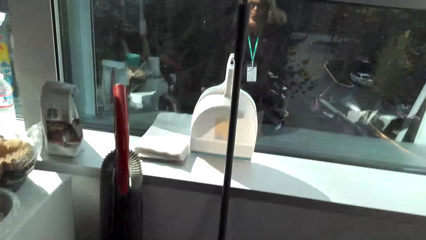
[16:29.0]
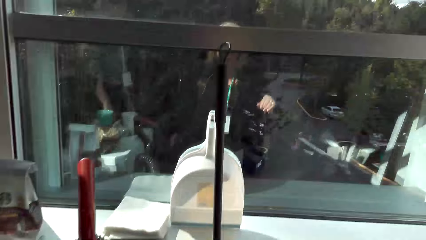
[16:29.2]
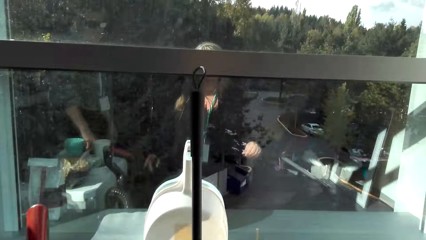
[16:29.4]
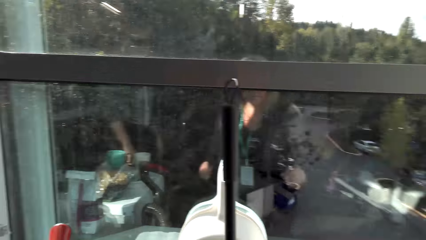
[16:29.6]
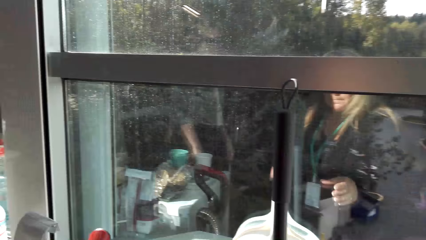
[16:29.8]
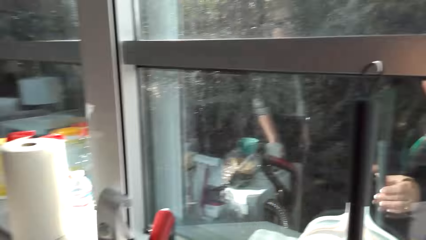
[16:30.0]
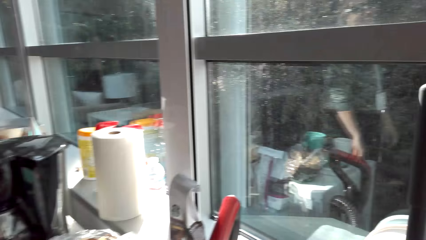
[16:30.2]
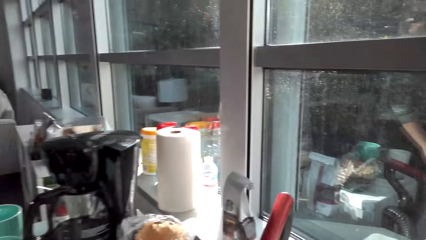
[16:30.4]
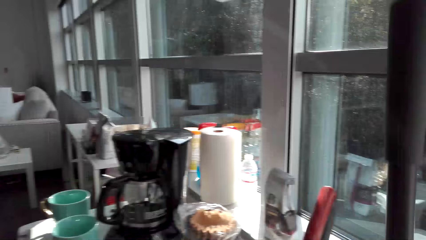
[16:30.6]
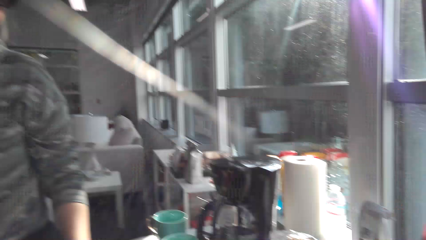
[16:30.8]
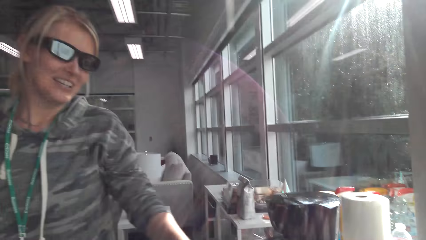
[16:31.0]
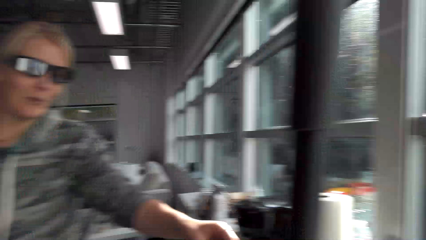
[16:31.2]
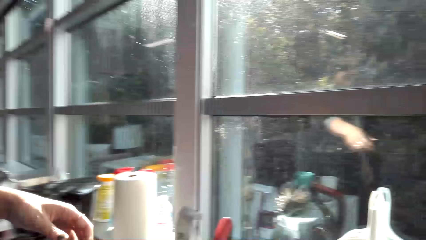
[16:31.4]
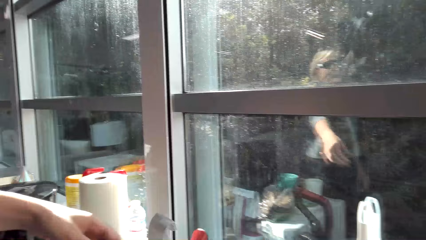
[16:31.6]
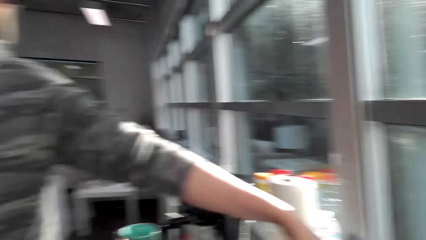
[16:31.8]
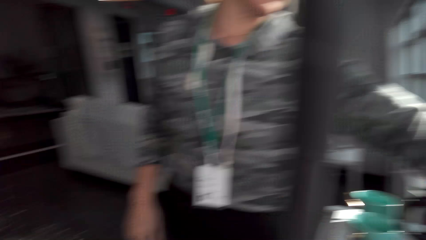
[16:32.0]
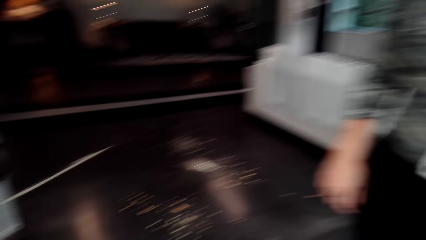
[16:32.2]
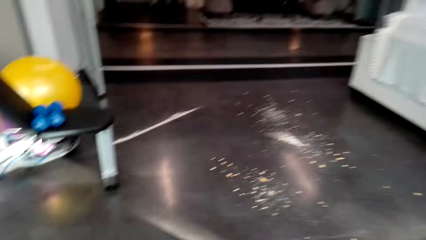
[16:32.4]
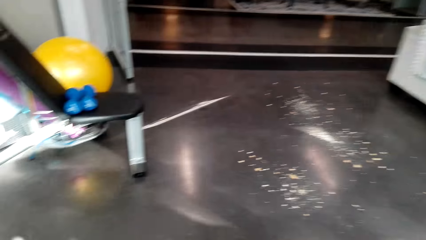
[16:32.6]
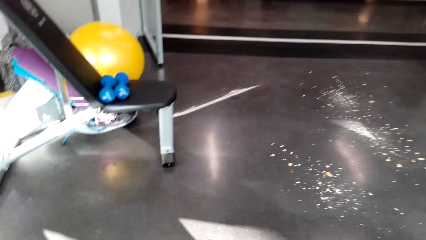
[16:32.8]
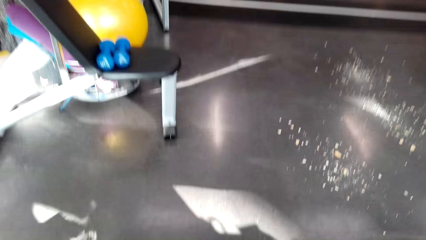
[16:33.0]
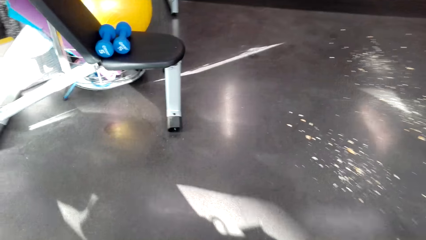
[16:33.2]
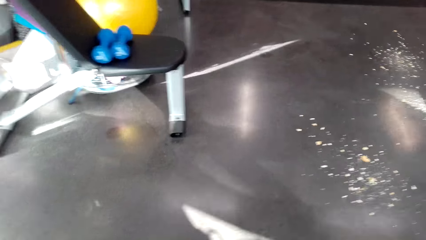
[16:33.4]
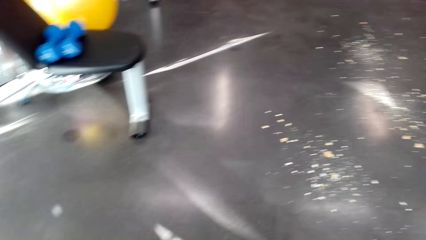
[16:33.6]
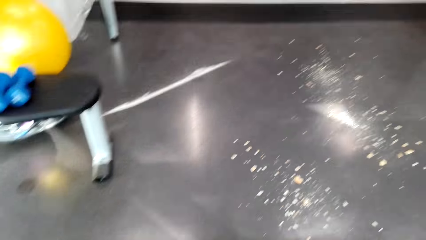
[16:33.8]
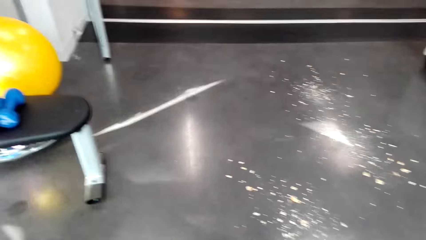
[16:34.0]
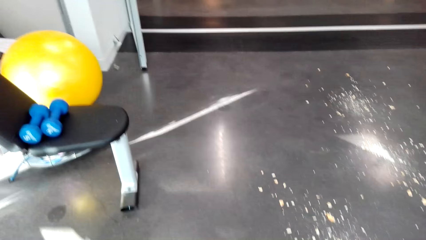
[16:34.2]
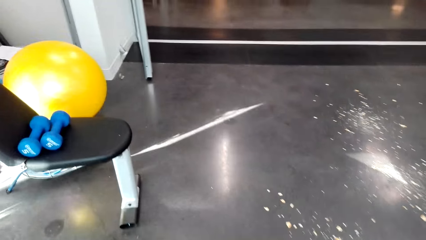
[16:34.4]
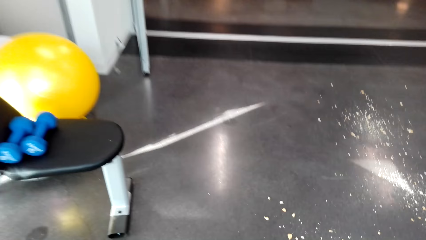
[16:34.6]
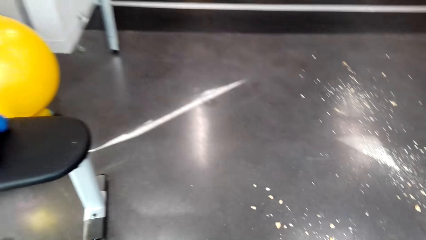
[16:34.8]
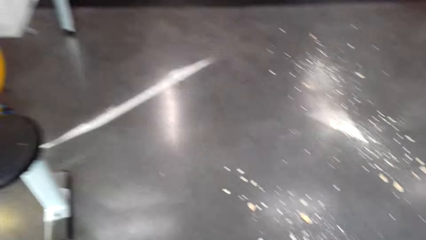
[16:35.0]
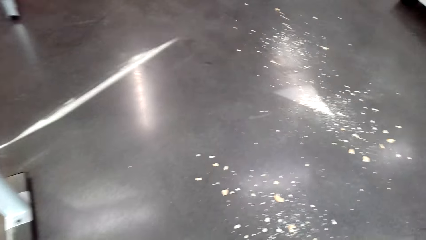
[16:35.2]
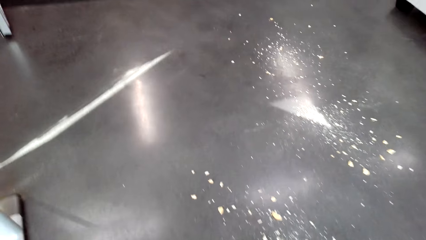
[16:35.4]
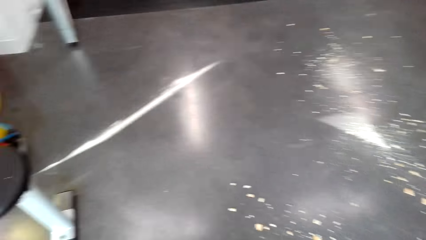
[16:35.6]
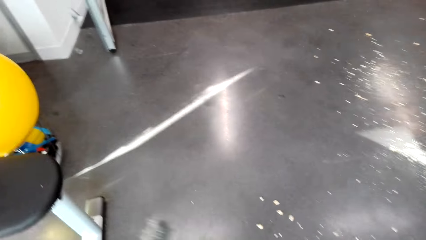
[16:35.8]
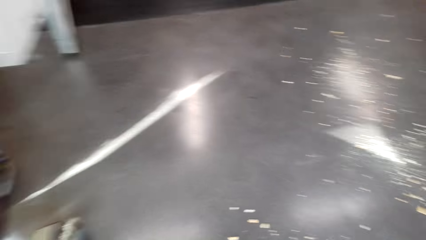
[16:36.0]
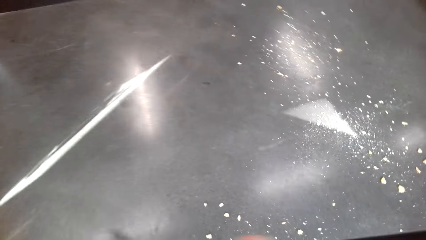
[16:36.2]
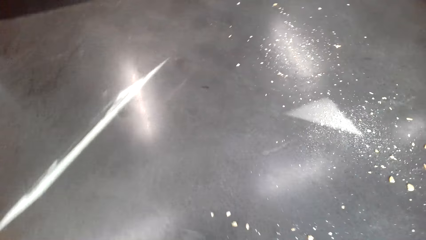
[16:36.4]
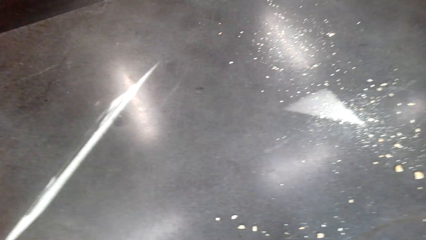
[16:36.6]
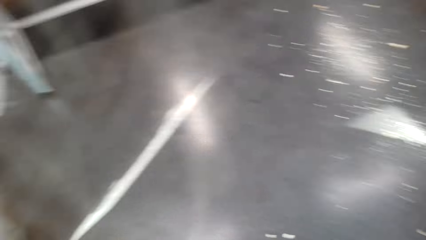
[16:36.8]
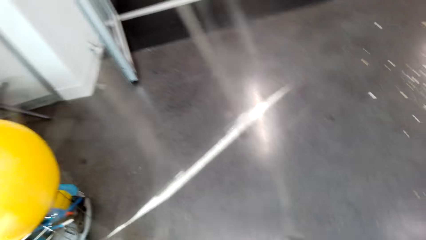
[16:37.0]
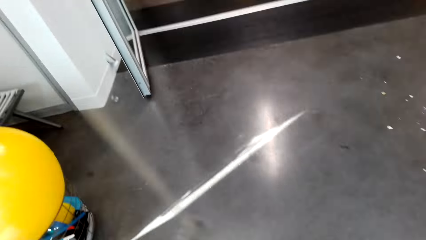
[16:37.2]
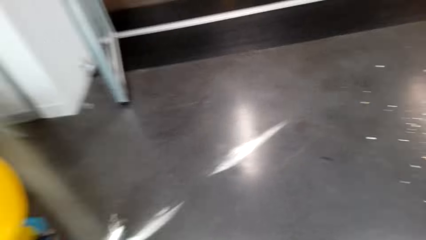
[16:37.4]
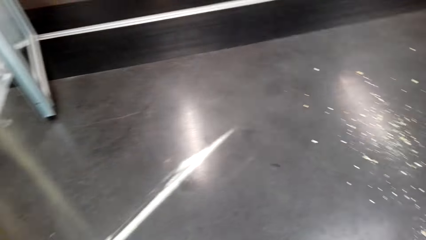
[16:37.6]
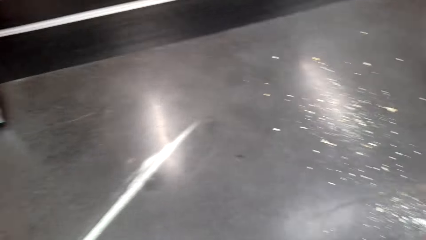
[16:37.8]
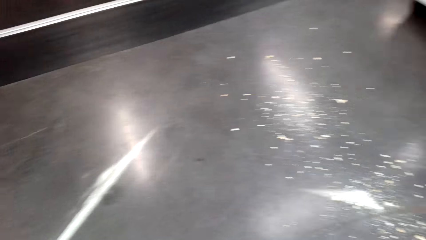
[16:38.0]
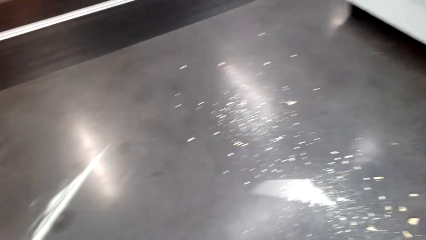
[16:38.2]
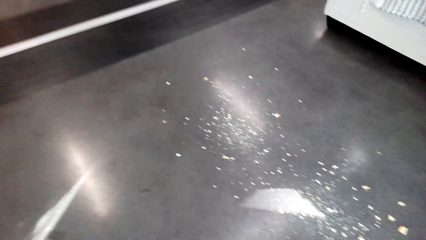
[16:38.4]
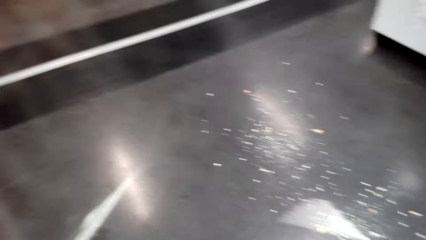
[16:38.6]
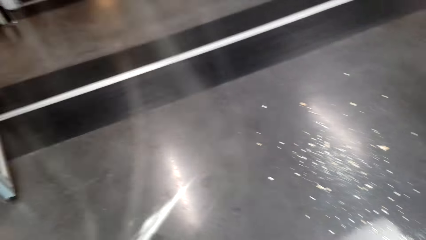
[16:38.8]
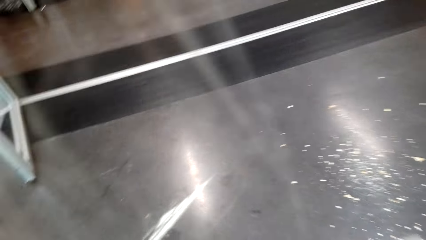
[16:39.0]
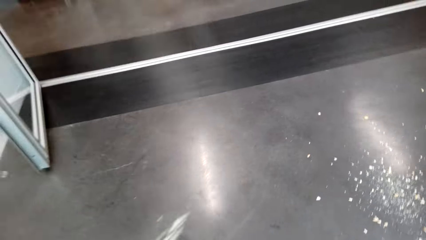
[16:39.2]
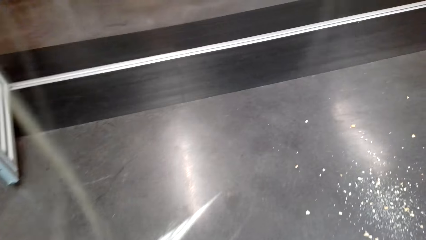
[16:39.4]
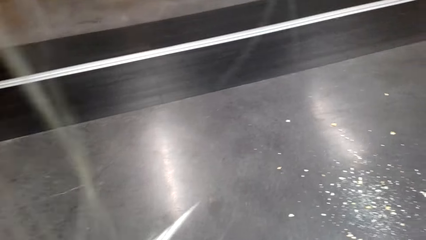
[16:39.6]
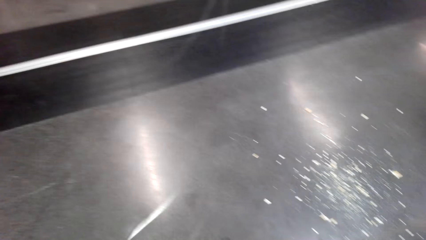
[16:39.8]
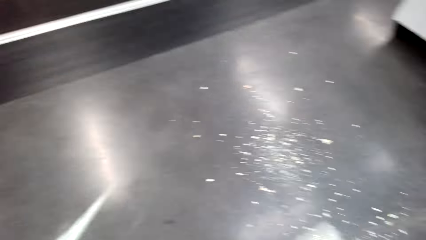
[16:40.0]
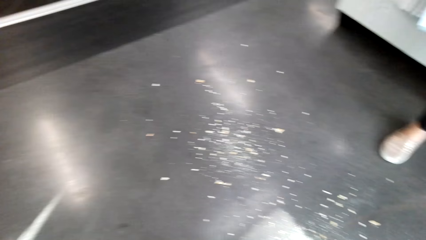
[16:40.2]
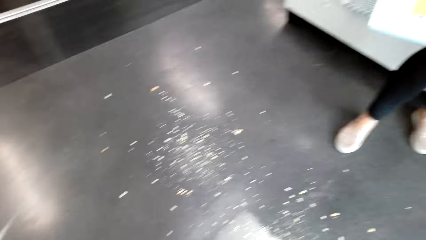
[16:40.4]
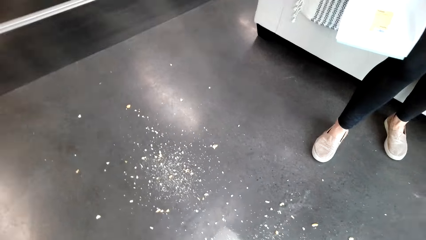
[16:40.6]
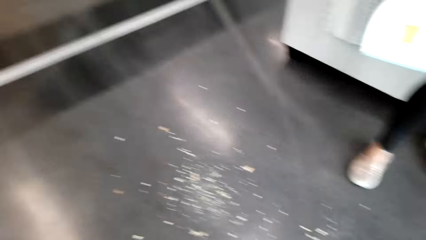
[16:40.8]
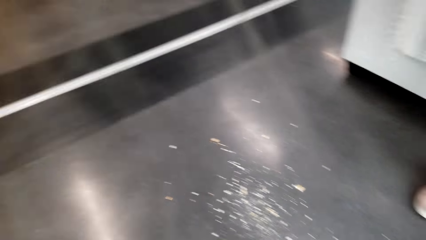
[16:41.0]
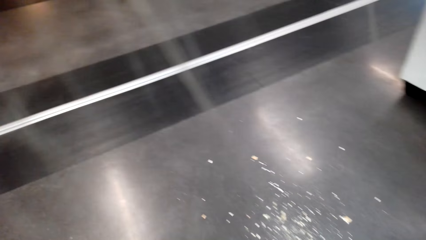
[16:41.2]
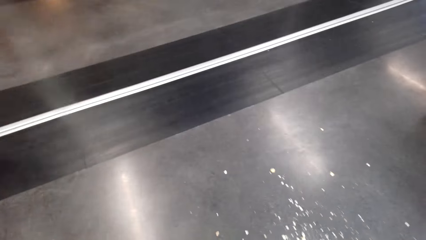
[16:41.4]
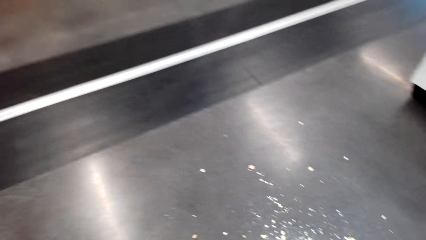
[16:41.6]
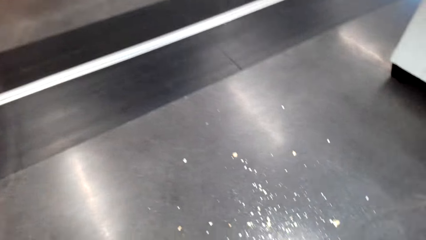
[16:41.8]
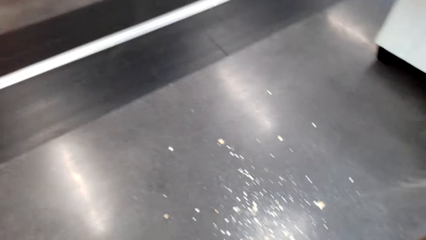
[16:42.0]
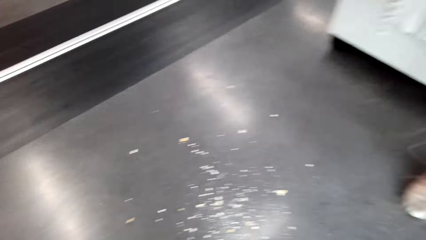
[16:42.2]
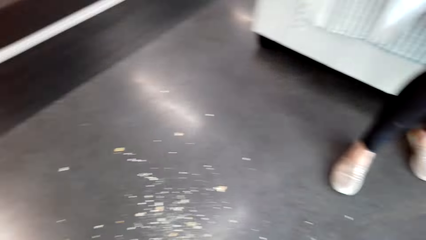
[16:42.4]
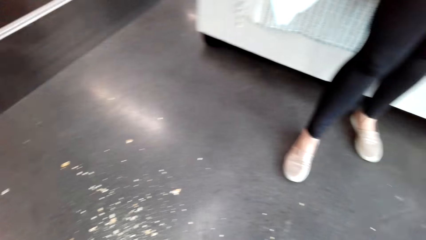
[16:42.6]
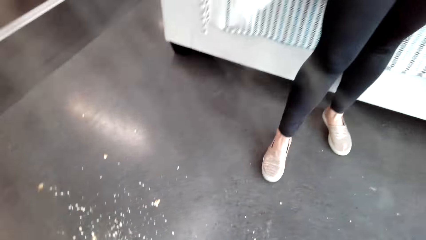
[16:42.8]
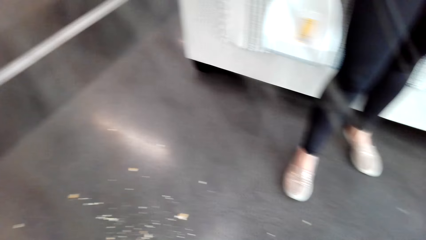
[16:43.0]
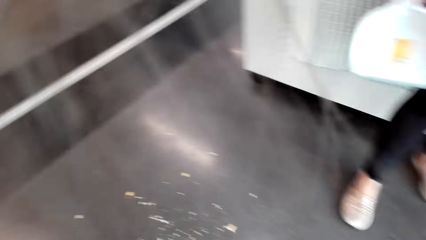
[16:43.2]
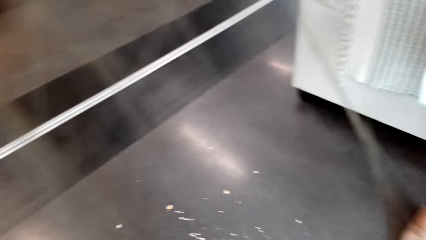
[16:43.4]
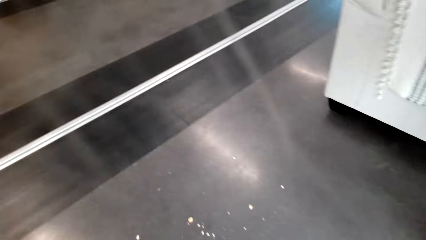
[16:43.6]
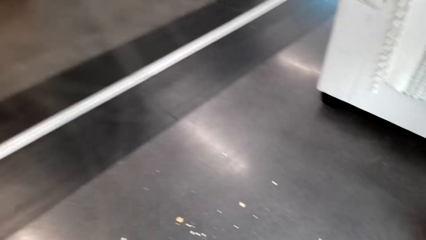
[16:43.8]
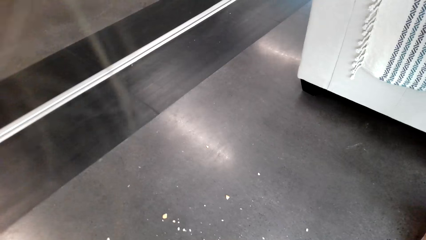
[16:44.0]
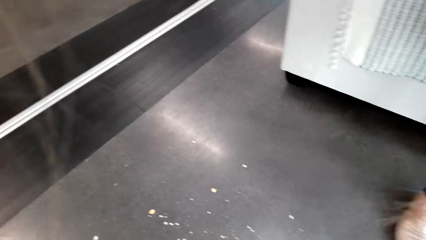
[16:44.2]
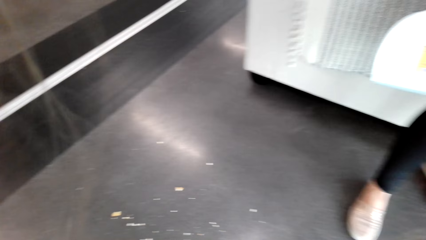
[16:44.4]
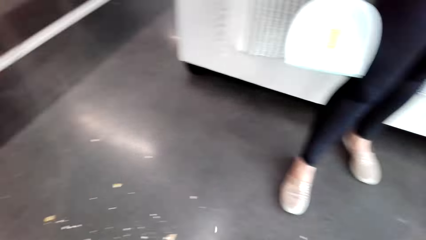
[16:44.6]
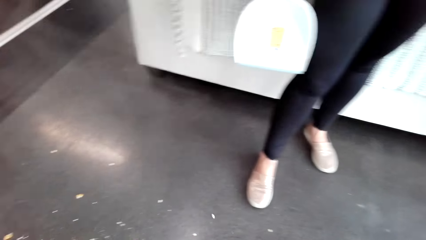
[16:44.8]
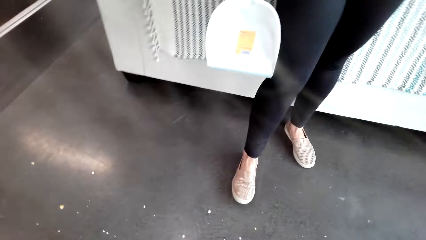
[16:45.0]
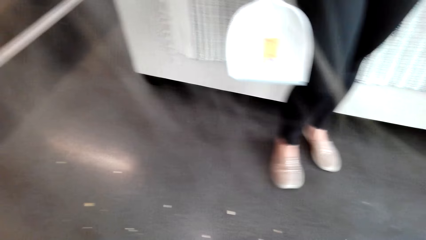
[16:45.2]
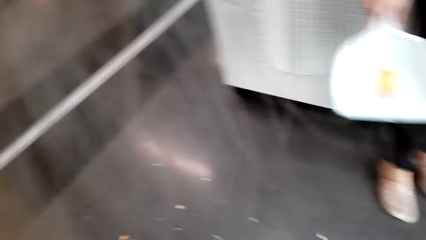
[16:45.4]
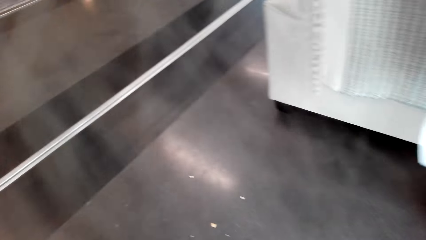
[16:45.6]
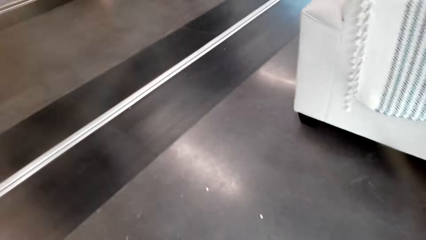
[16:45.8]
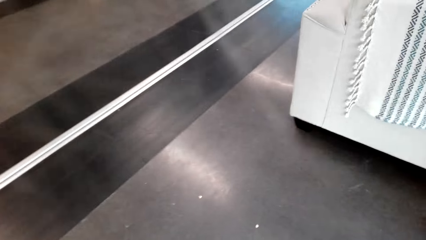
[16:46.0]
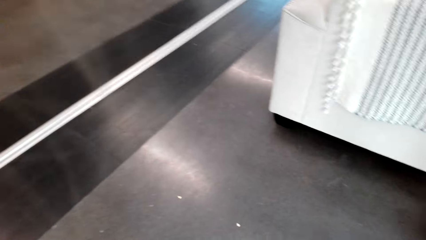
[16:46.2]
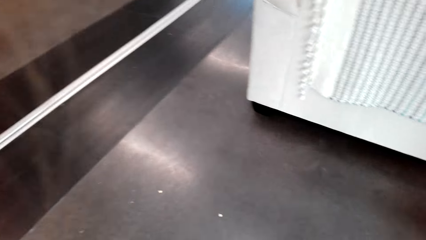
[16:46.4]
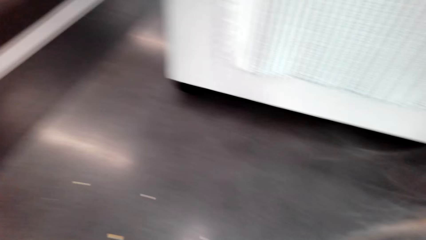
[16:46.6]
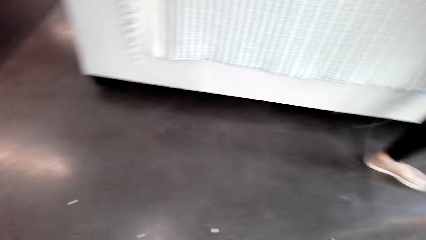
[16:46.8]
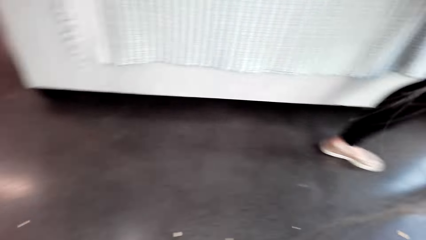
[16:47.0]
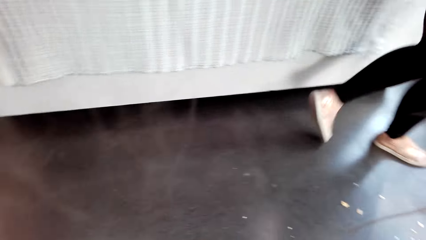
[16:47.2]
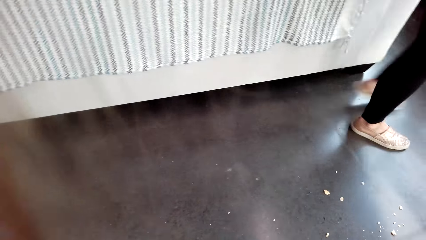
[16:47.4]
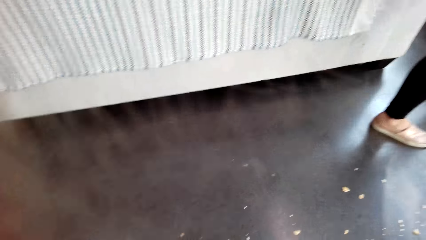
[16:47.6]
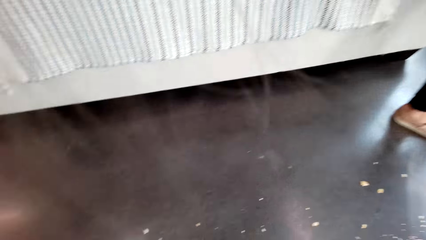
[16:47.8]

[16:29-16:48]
The camera wearer picks up a broom. They look around. They walk around. They sweep the floor.
